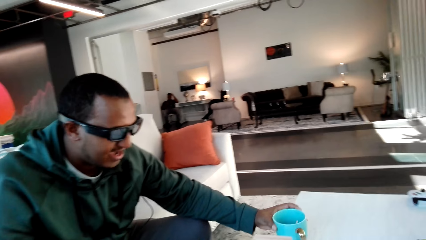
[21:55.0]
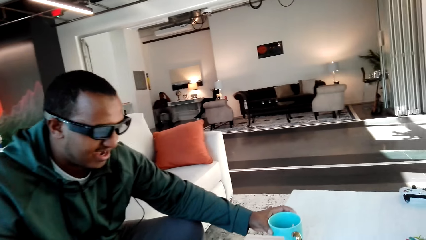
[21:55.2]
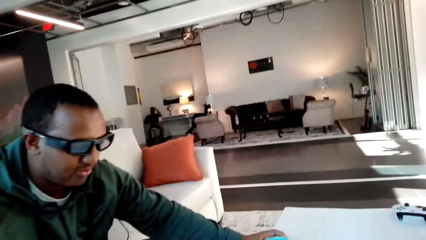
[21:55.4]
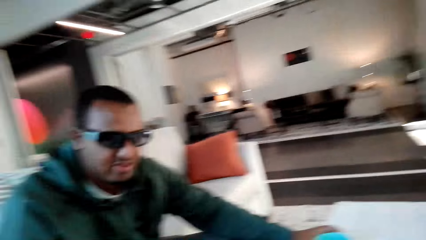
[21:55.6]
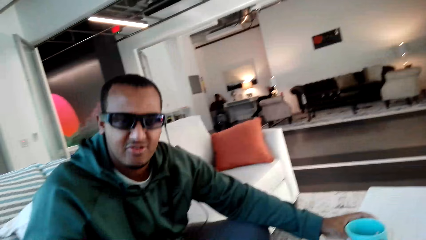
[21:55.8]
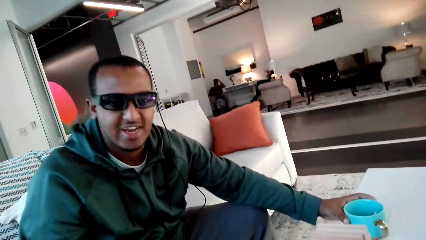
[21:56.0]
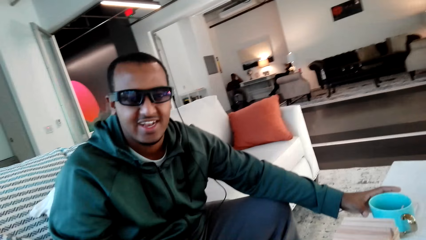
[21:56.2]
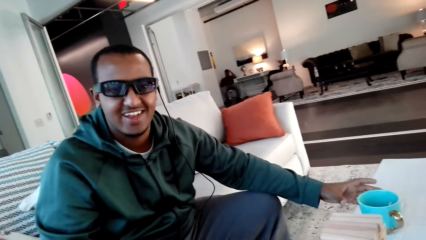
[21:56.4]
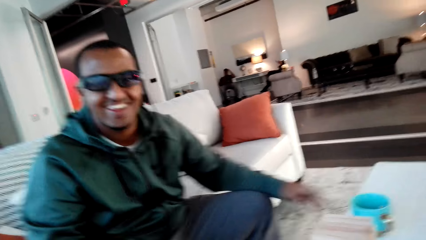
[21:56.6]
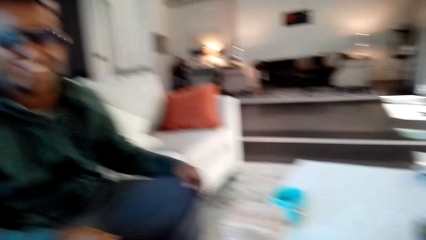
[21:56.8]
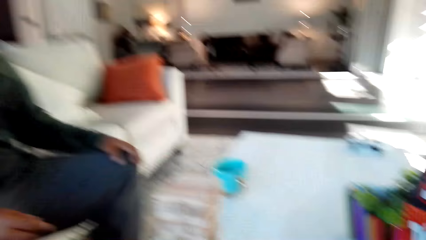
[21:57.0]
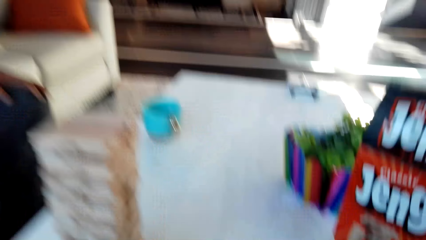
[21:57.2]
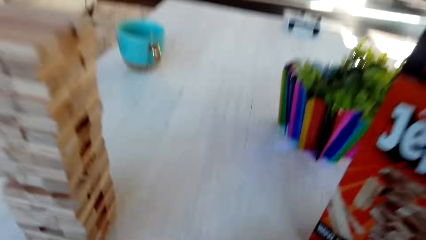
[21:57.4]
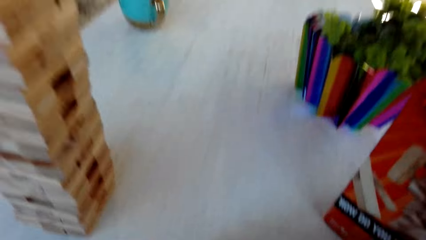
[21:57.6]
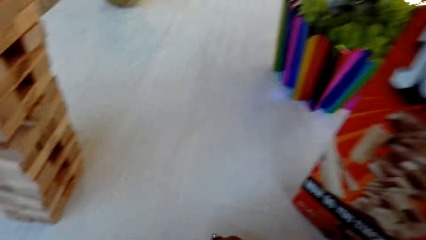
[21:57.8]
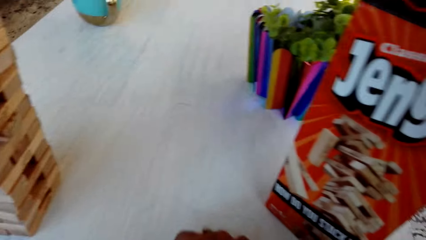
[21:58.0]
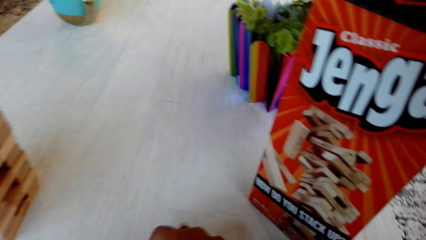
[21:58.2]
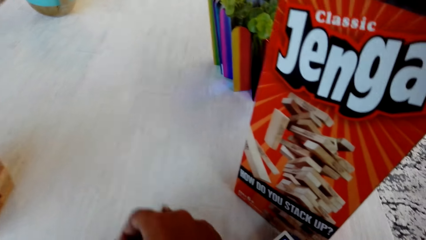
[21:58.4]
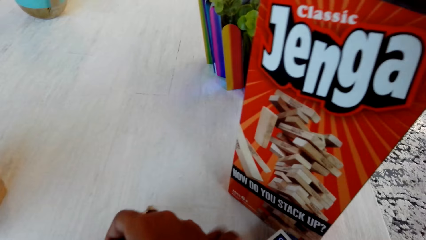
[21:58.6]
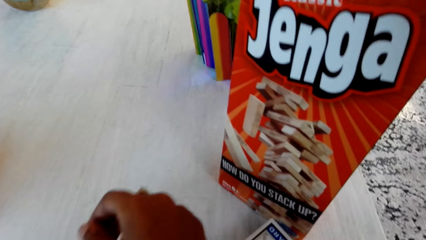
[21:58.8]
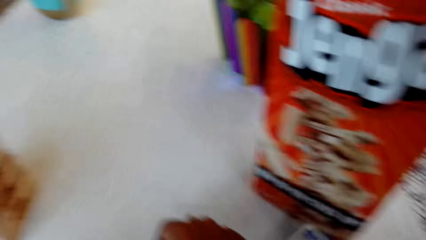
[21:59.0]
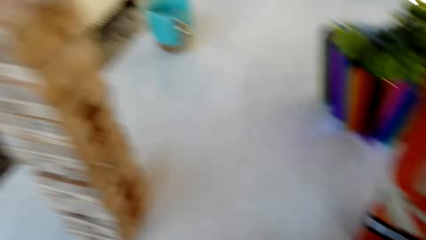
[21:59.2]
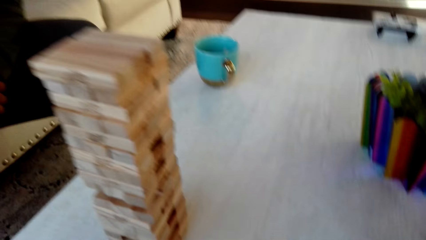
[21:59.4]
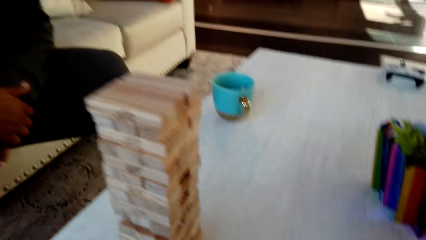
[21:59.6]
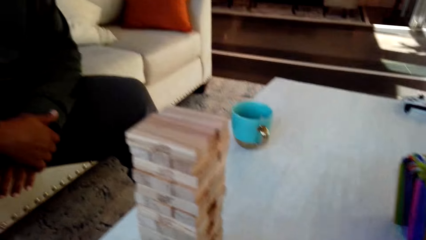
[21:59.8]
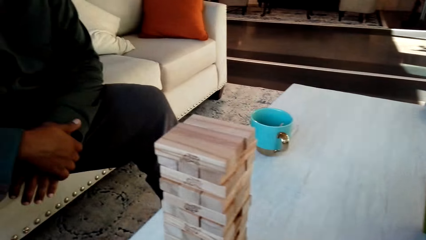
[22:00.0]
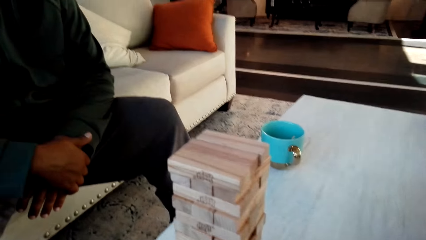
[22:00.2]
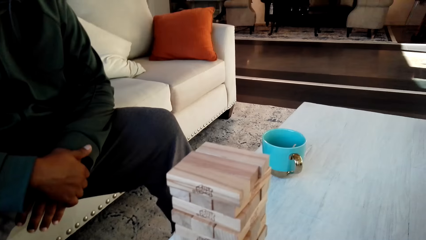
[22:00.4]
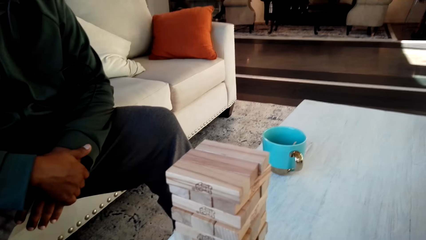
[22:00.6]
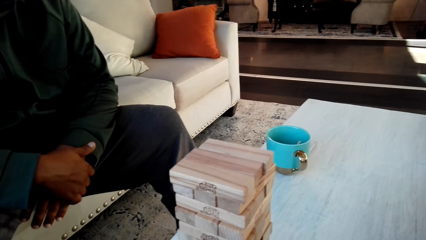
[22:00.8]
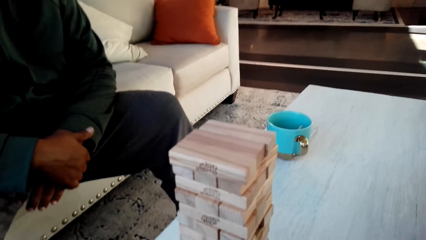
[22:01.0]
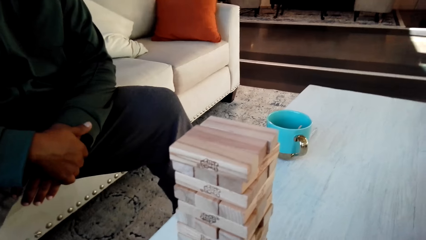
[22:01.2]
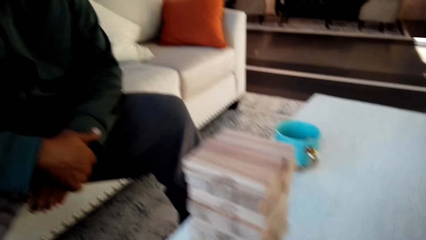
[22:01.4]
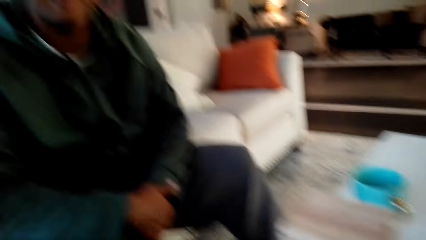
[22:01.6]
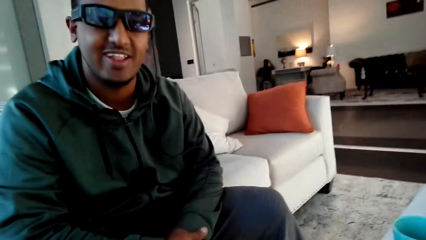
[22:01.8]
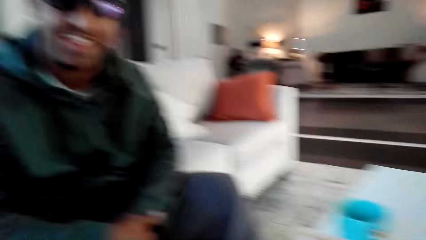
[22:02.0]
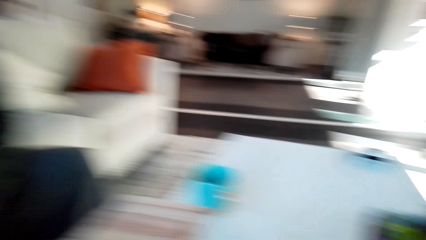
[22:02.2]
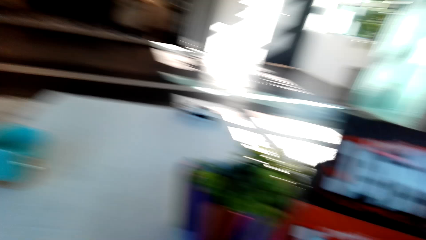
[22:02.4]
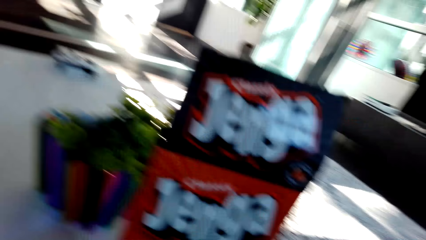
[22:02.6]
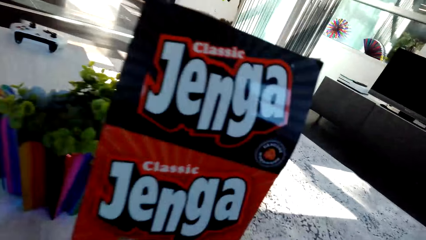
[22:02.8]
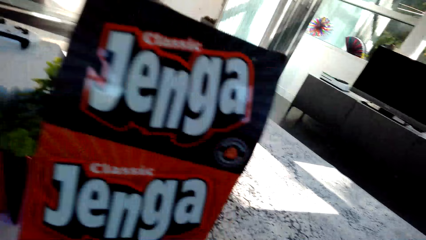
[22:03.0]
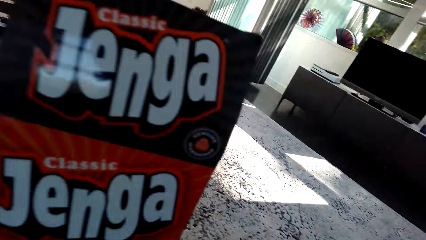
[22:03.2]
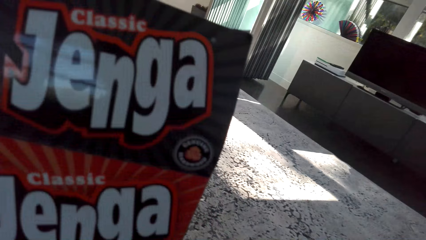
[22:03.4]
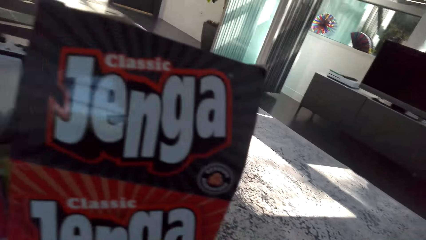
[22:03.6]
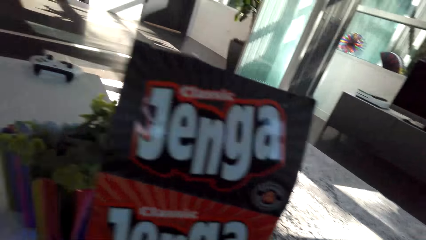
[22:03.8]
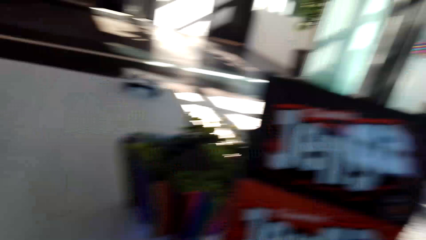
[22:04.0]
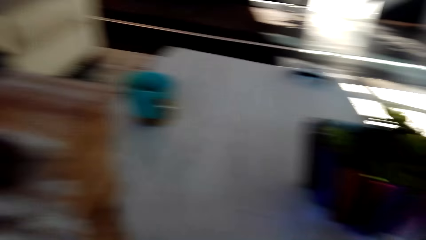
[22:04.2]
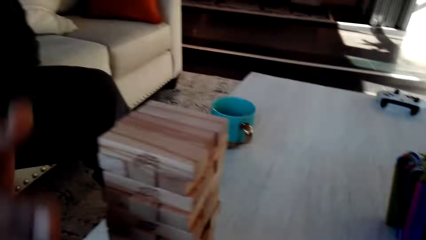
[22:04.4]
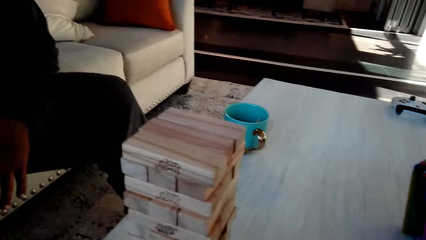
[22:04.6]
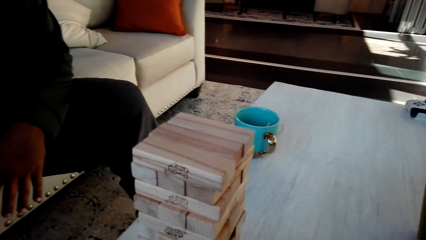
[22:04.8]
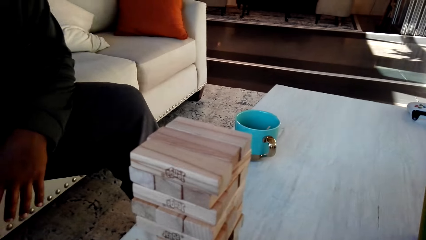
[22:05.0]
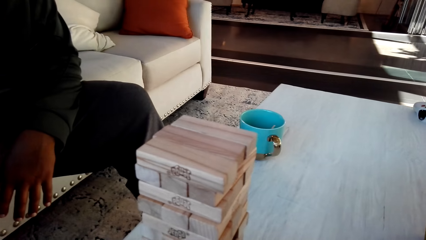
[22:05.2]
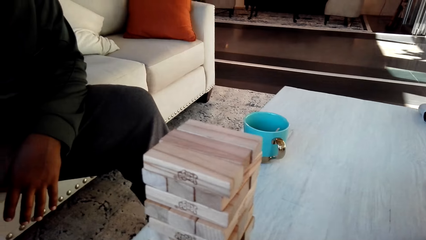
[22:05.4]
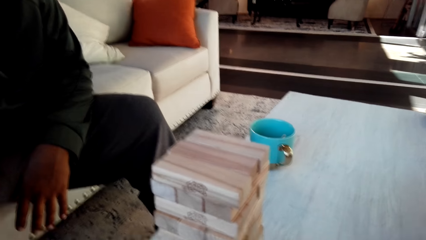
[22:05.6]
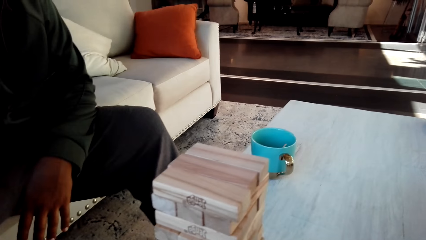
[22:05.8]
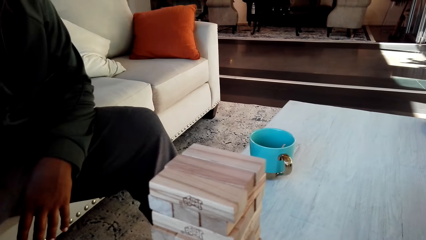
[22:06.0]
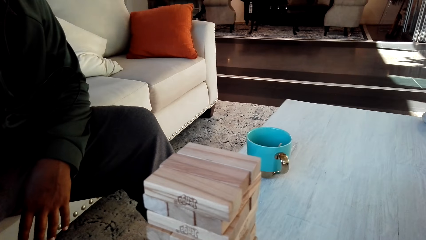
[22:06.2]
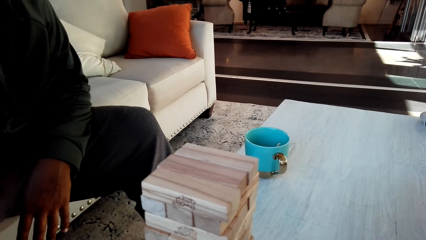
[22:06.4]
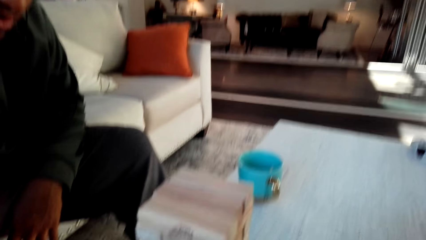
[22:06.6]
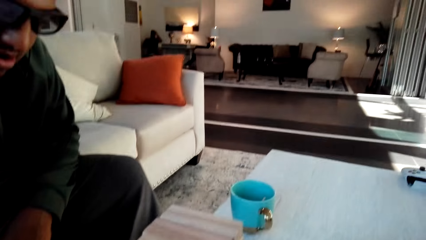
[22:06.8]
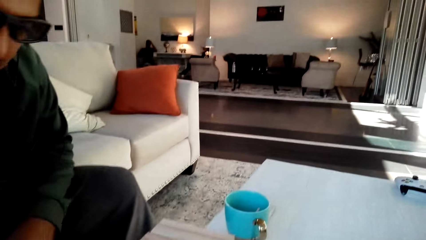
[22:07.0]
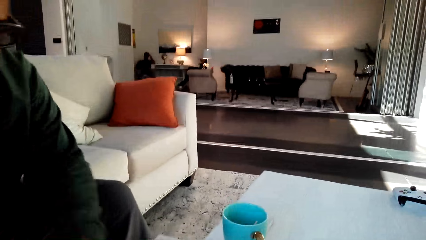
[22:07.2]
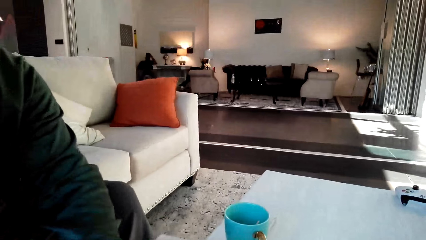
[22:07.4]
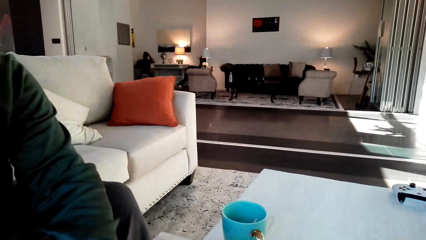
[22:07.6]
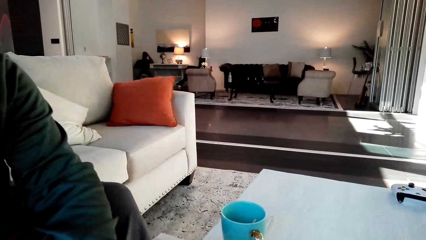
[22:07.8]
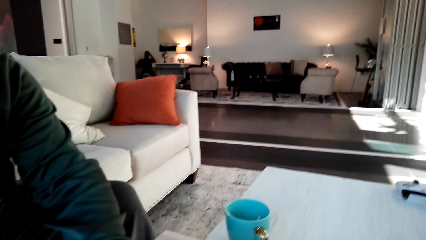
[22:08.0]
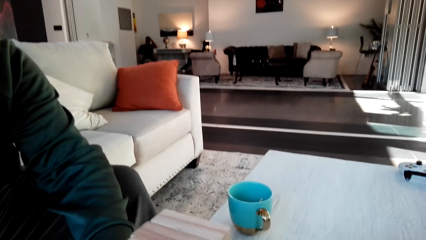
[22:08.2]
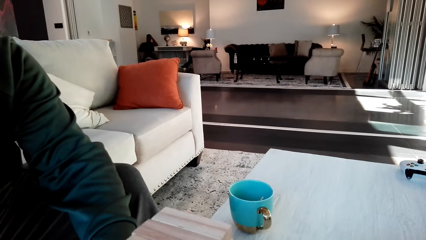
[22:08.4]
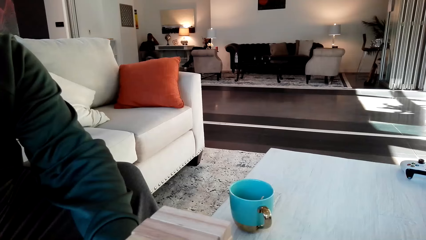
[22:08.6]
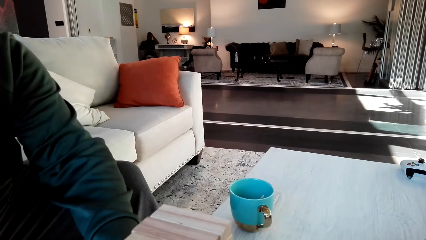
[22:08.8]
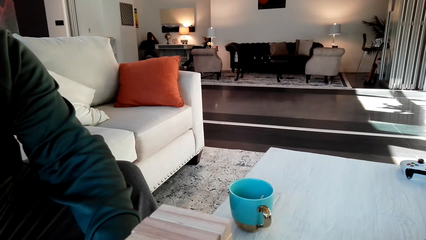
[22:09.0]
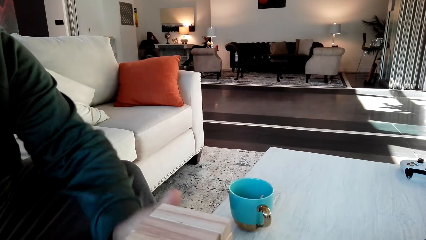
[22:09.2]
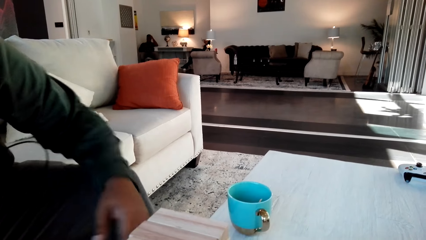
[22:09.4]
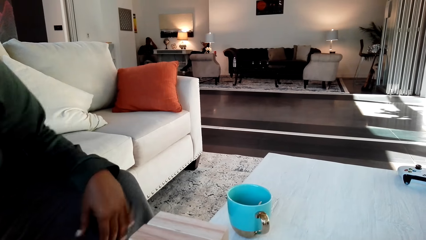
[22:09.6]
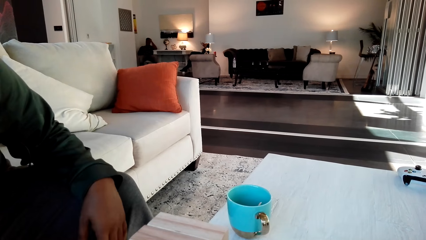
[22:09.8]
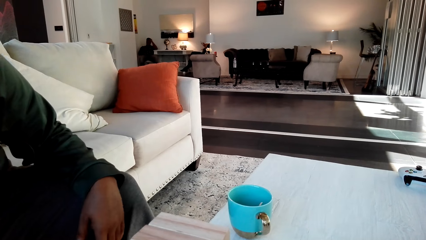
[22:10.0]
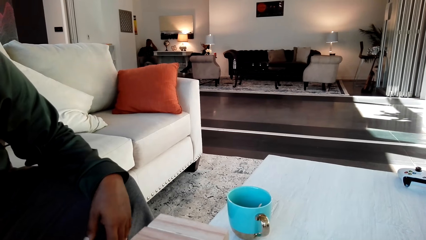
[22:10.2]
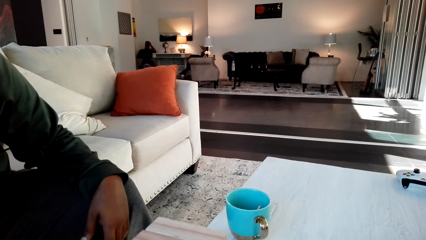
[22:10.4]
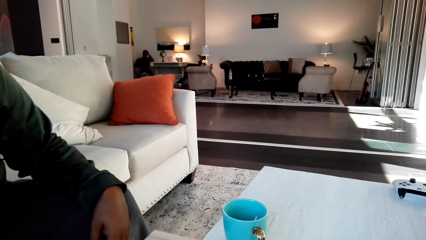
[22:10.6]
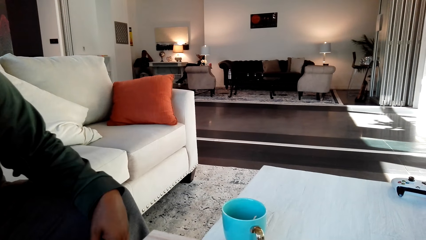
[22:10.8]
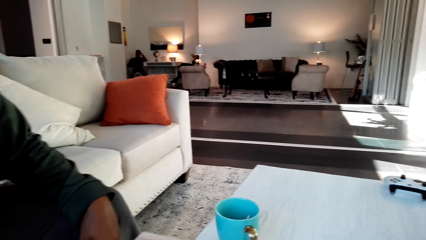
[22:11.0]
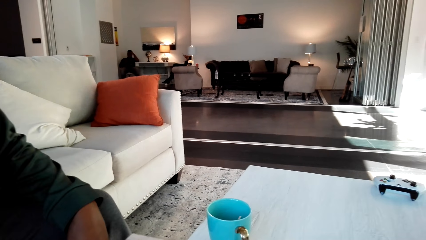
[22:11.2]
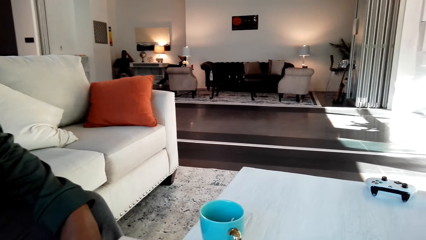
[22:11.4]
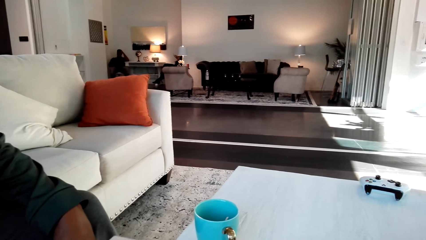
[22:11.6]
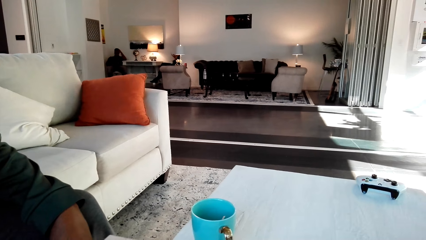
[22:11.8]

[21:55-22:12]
A man places the cup of coffee on the table. The camera wearer converses with the man. They play the classic jenga game with the man.
